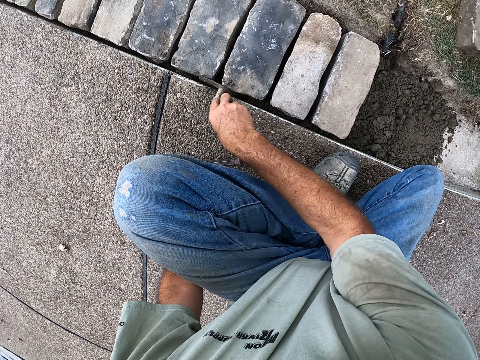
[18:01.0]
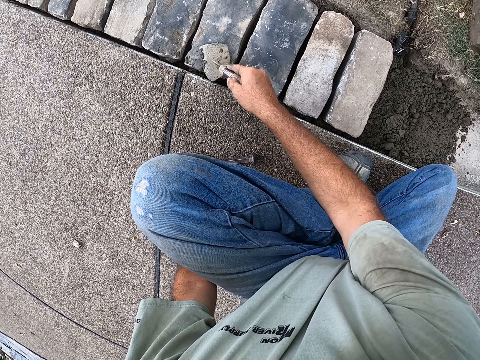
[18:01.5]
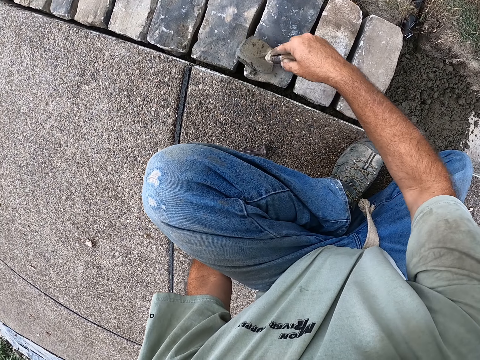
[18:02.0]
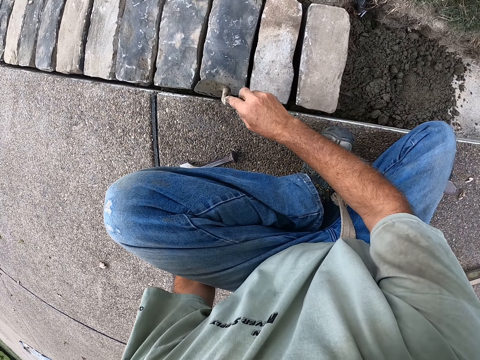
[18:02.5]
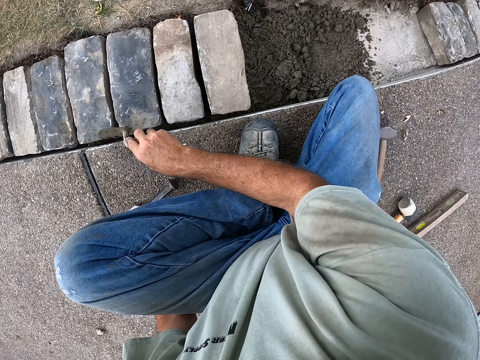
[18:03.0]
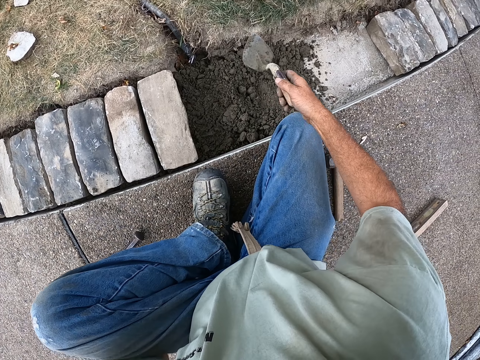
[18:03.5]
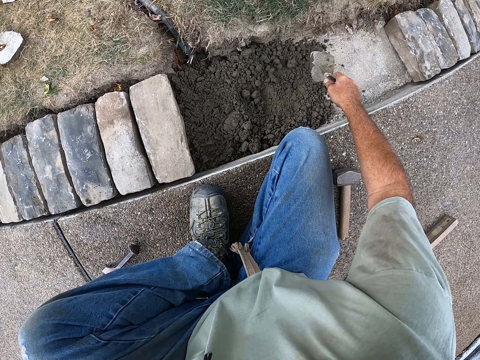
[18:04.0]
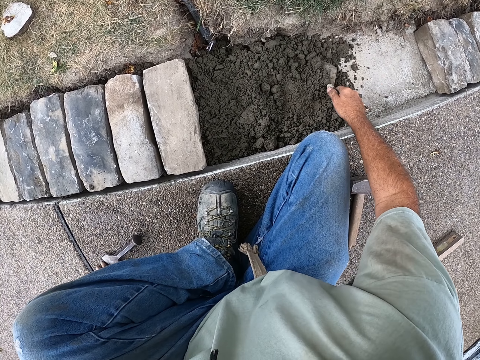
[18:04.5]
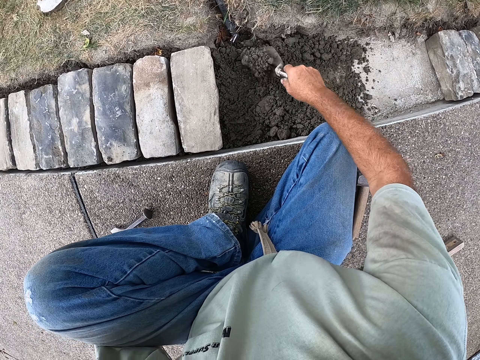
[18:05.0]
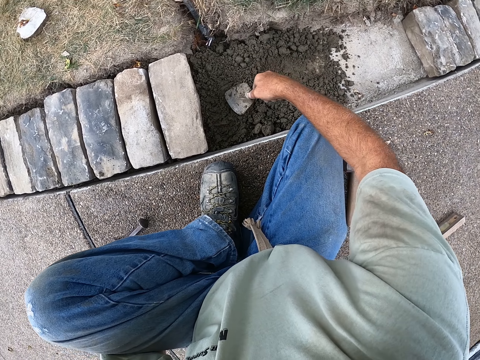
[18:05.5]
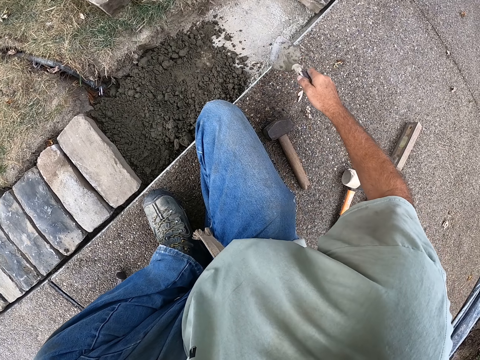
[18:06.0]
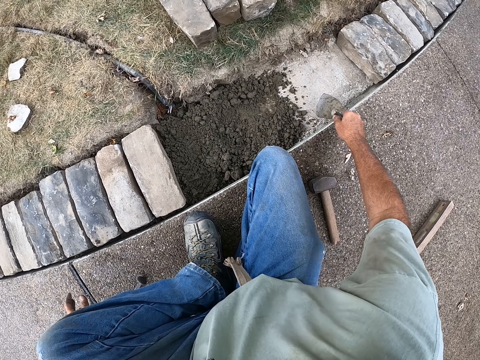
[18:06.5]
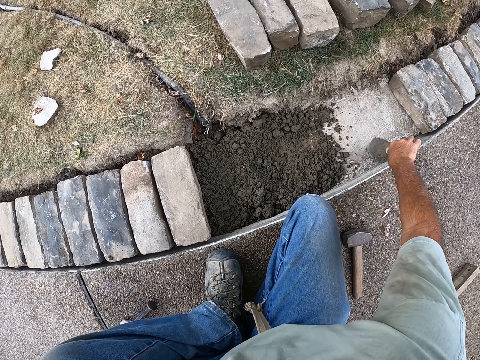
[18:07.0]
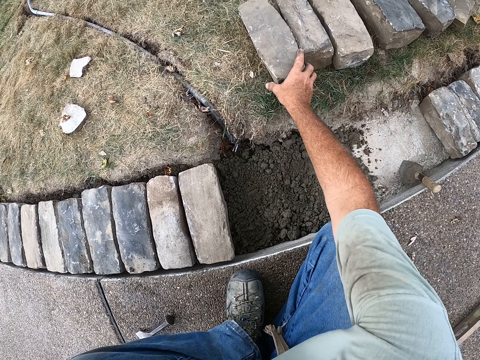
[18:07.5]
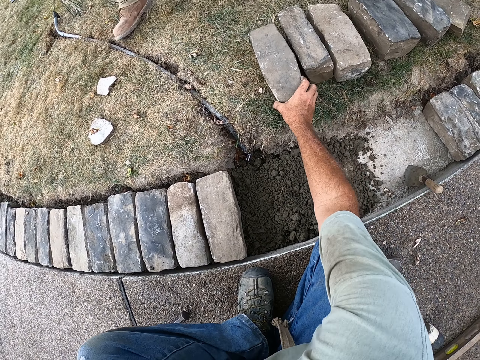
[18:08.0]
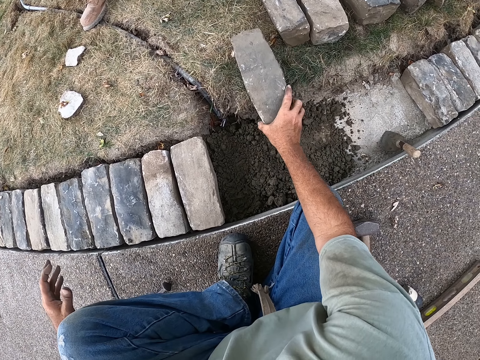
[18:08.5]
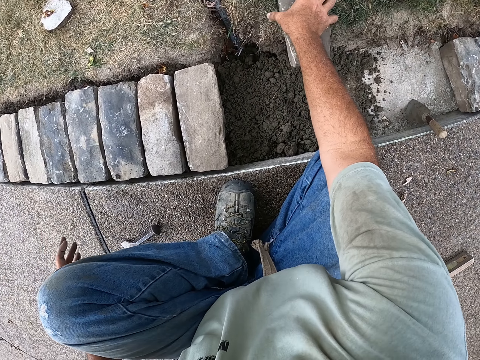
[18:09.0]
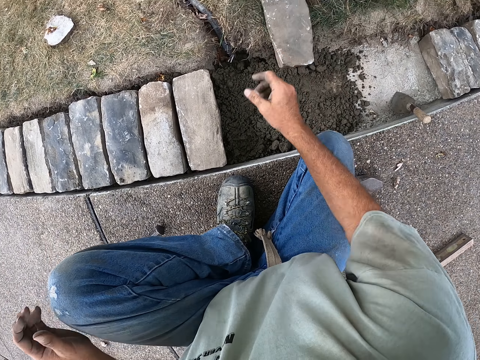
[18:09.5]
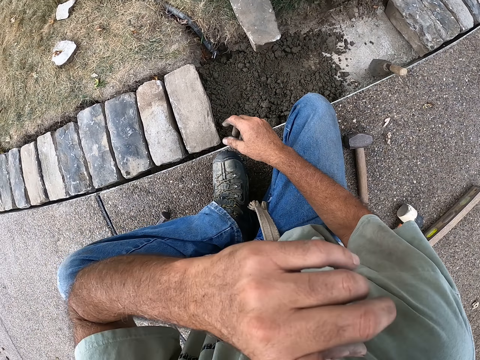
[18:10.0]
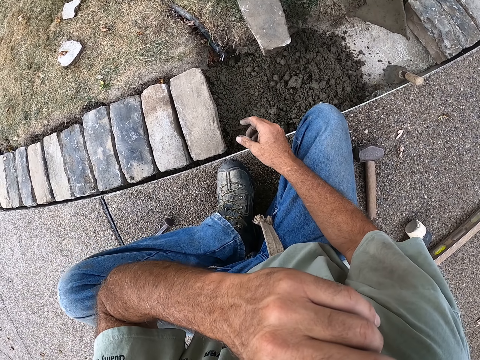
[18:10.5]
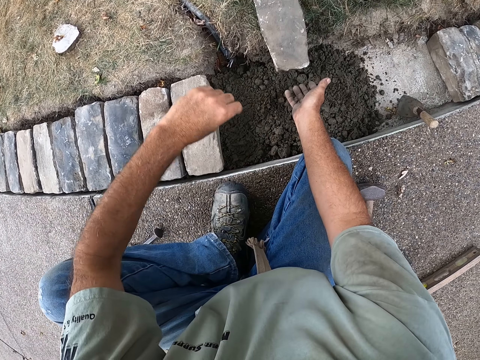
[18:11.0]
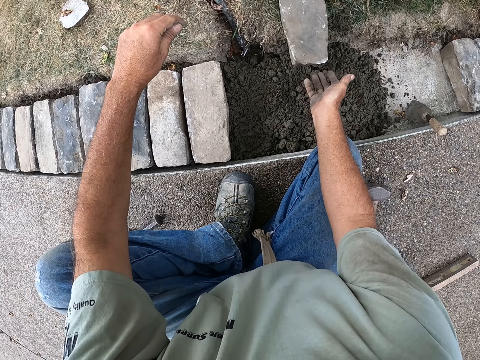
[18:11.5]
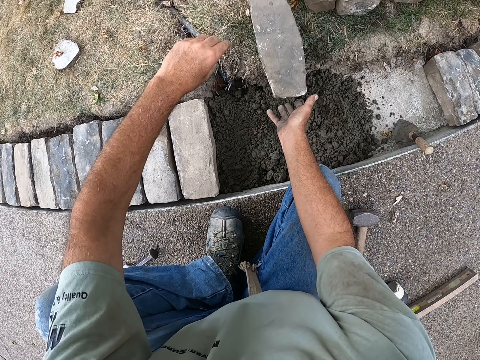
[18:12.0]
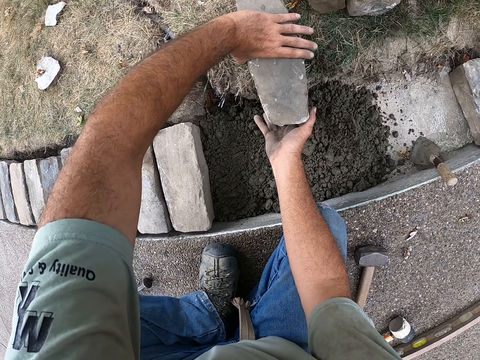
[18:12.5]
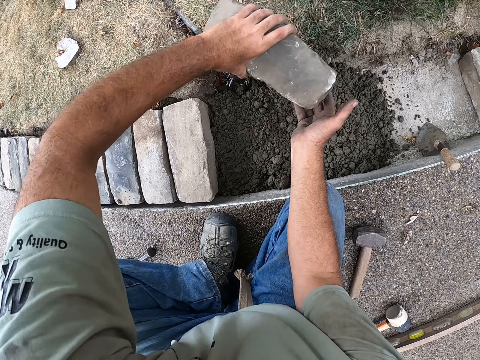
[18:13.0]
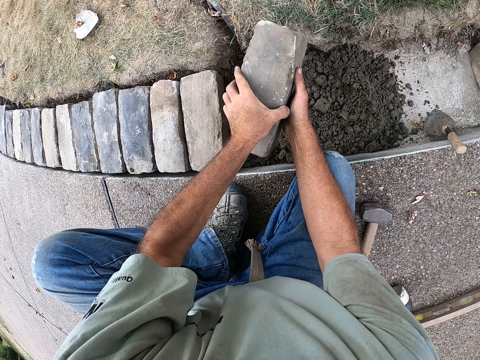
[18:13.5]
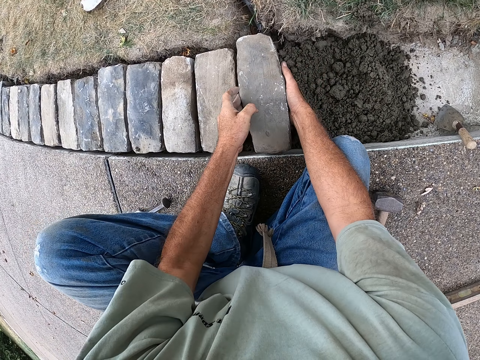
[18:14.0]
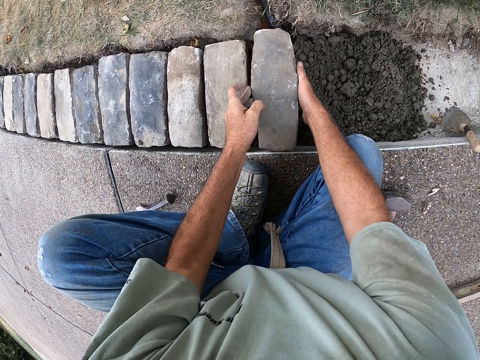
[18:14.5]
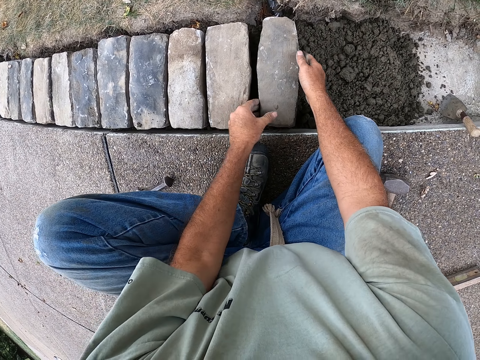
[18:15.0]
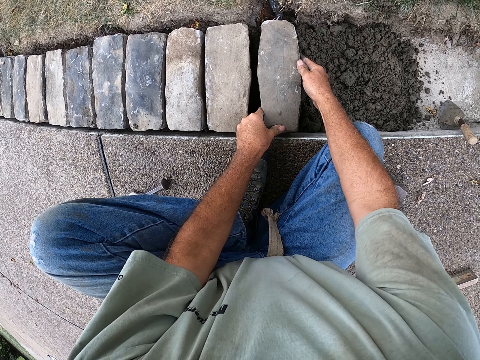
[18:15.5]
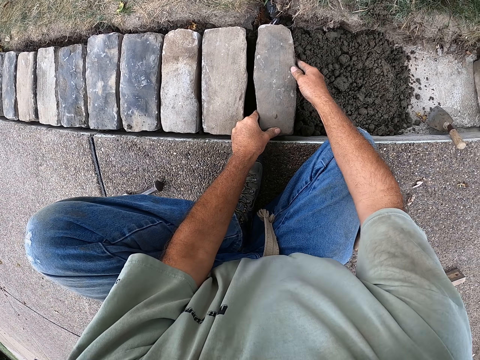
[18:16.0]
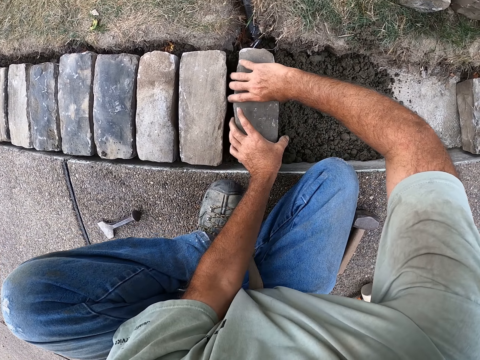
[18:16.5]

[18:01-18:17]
The camera wearer holds the trowel. They mix the sand. They put the trowel down. They move the brick. They lift the hand. They pick up the brick. They hold the brick. They put the brick on the sand.

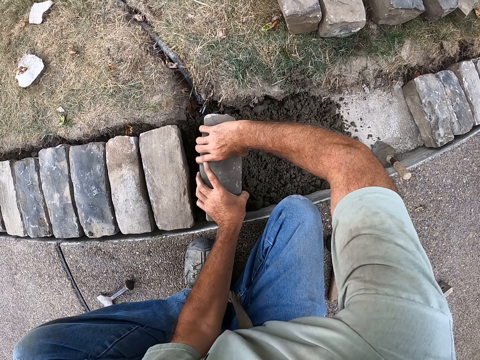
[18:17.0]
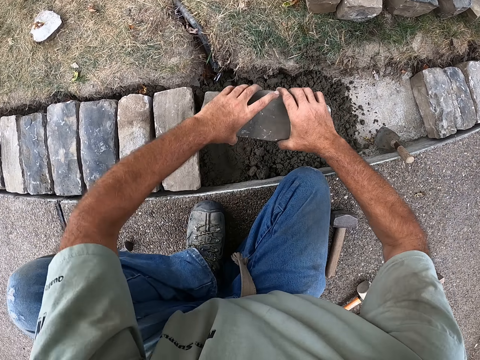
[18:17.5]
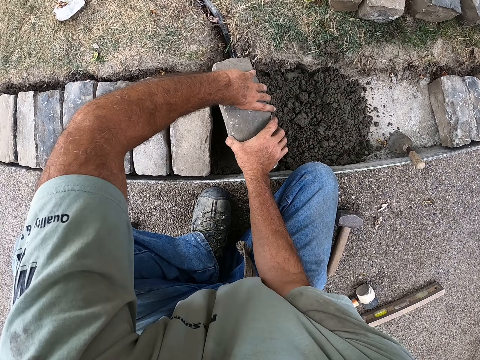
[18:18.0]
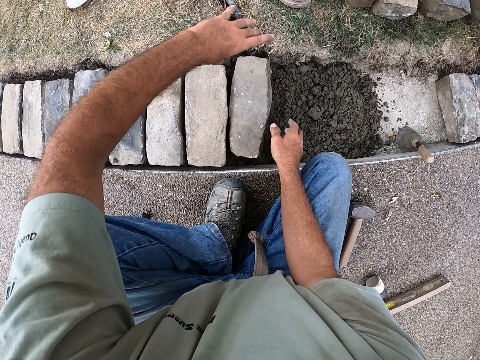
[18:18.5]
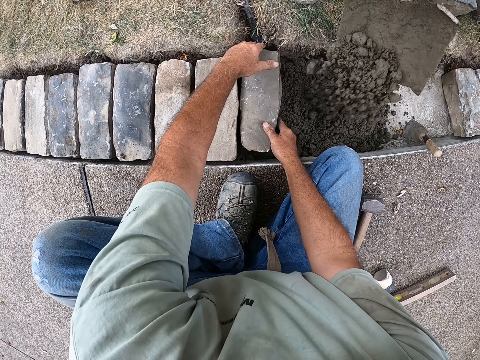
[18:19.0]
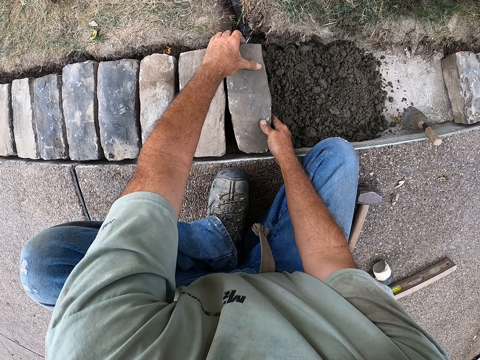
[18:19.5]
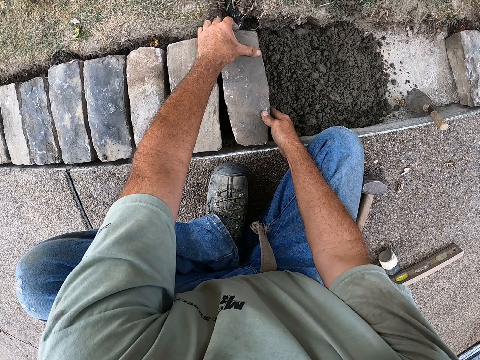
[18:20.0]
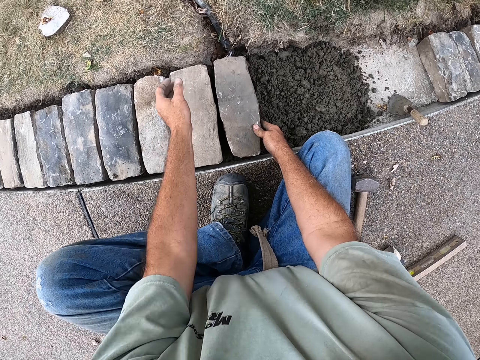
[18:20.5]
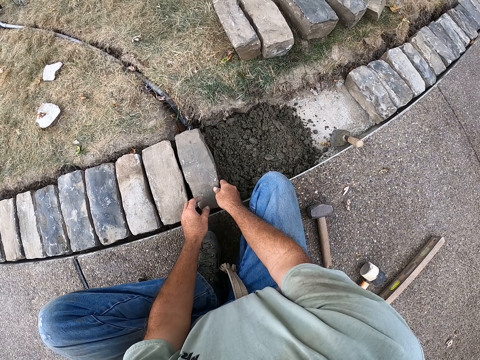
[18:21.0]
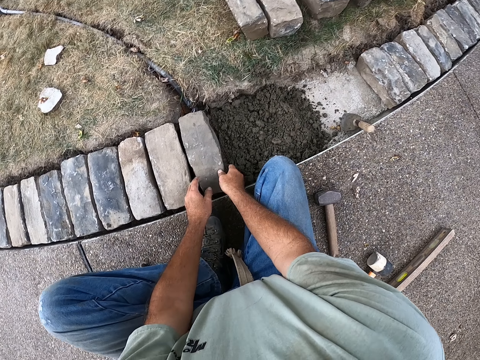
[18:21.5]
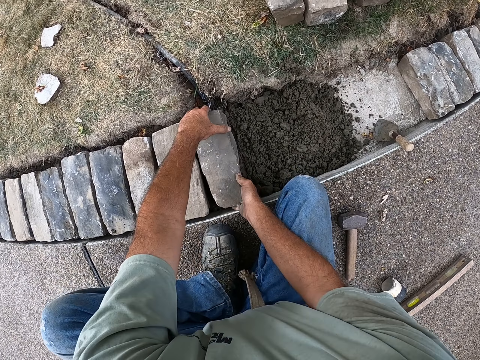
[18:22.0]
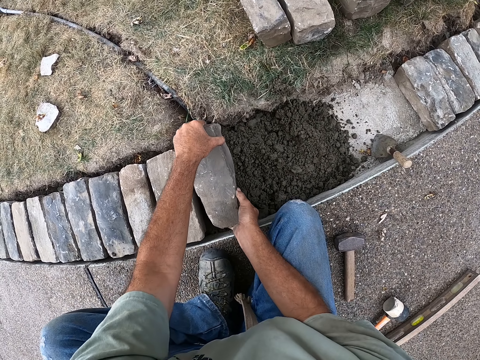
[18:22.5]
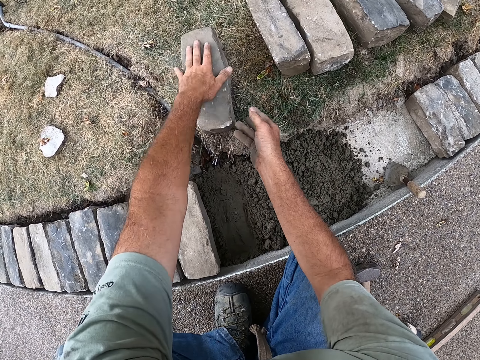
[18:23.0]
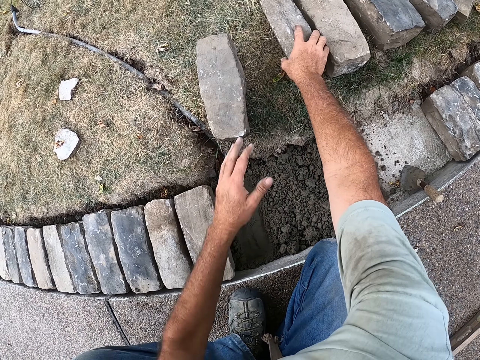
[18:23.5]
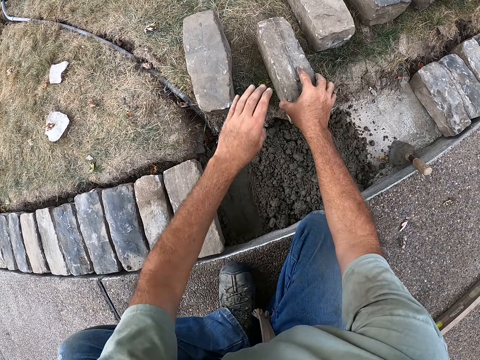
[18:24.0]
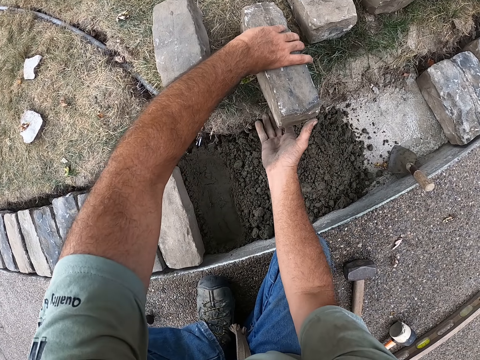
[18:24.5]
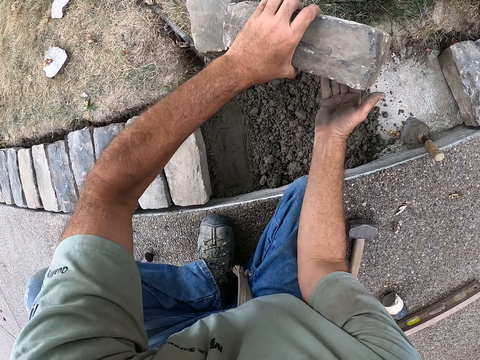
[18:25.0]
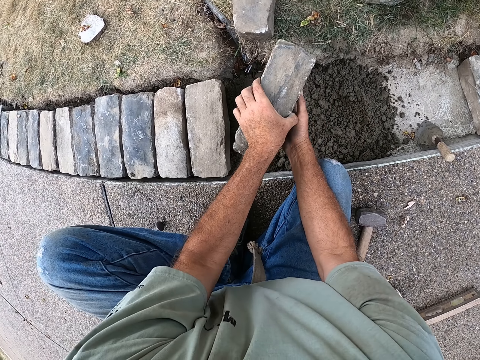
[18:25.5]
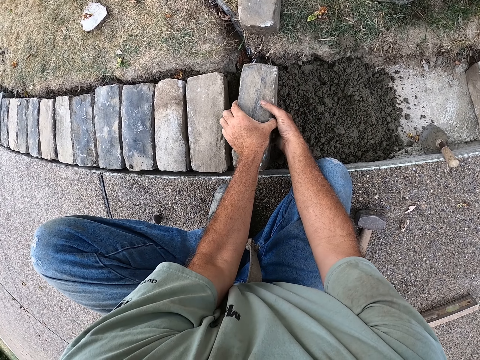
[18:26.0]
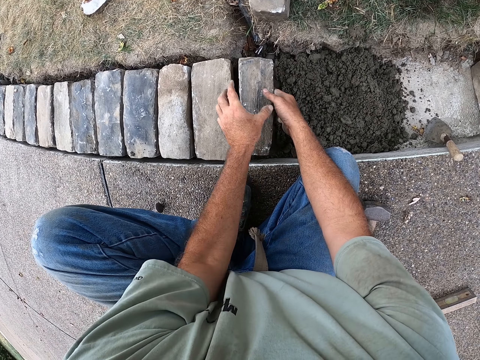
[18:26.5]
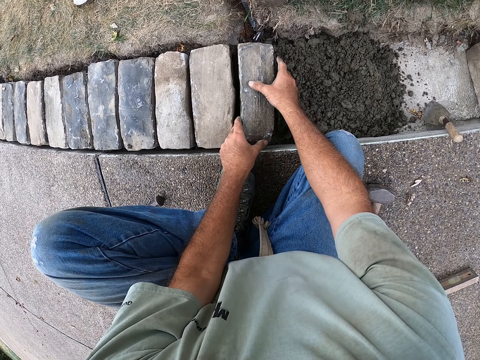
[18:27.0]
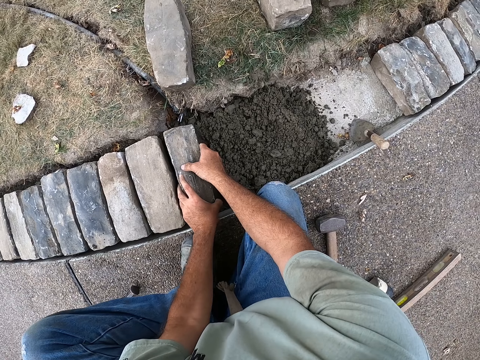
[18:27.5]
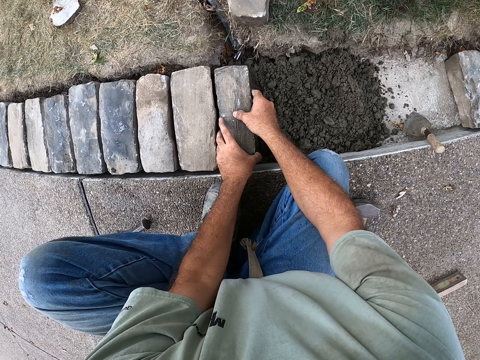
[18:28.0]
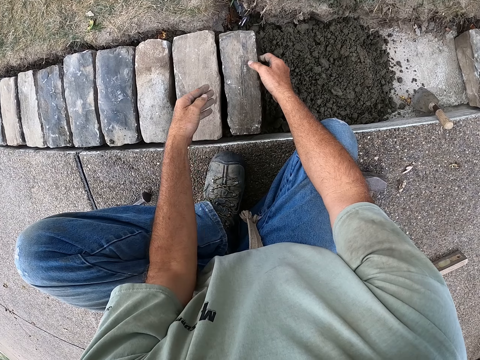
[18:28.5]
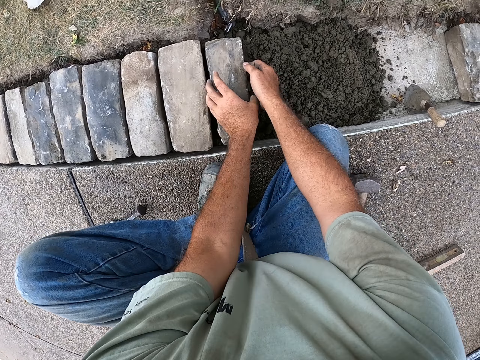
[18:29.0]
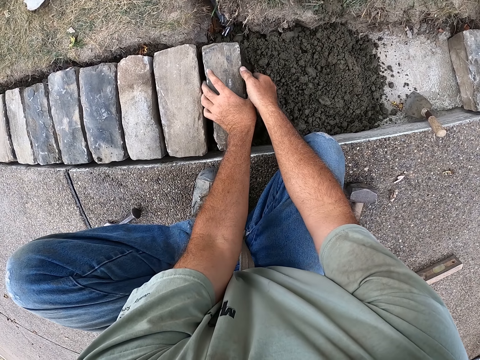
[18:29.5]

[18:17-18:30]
The camera wearer holds the brick. They turn the brick. They put the brick on the sand. They fix the brick with their hands. They pick up the brick. They put the brick down. They pick up the brick. They hold the brick. They put the brick on the sand. They fix the brick with their hands.
